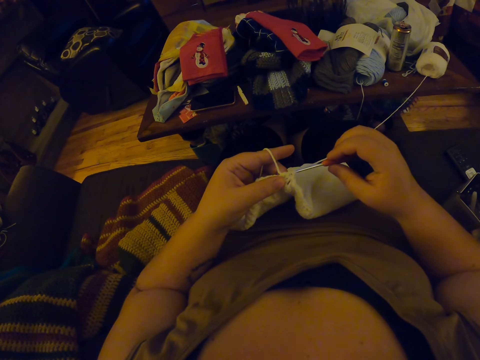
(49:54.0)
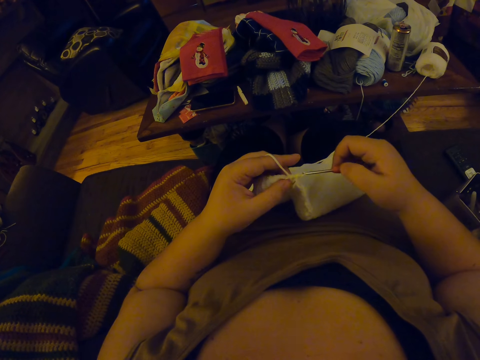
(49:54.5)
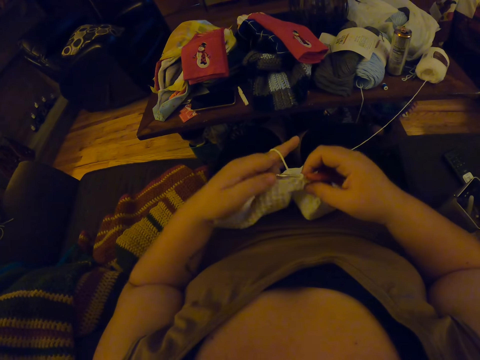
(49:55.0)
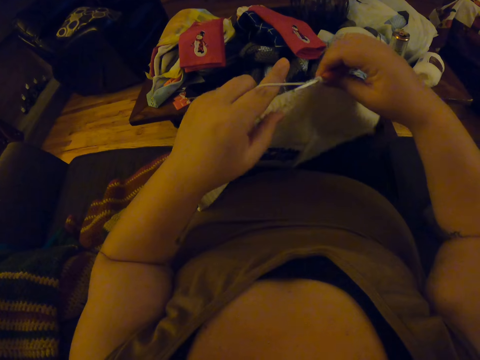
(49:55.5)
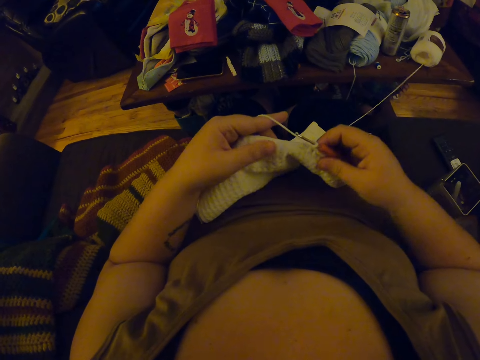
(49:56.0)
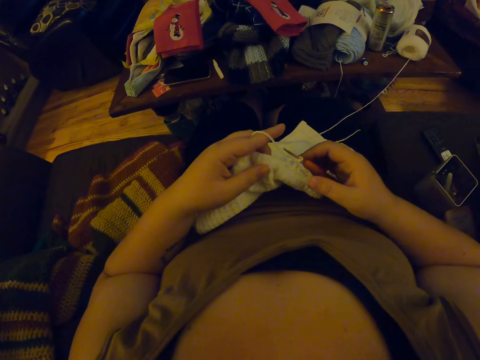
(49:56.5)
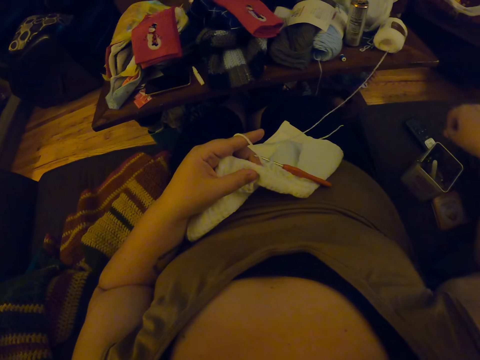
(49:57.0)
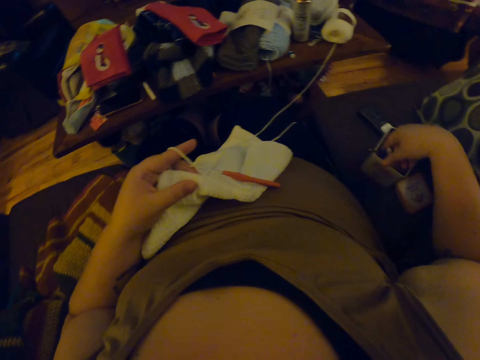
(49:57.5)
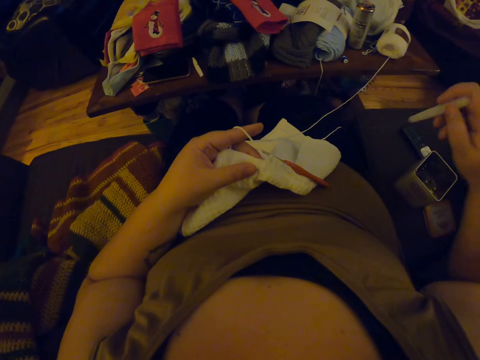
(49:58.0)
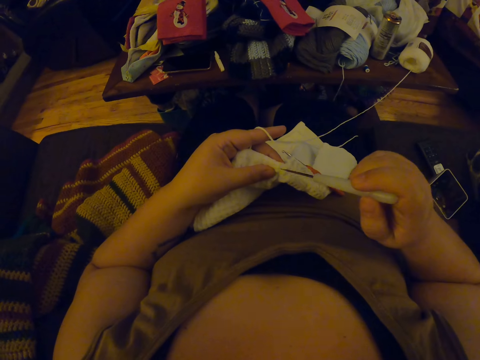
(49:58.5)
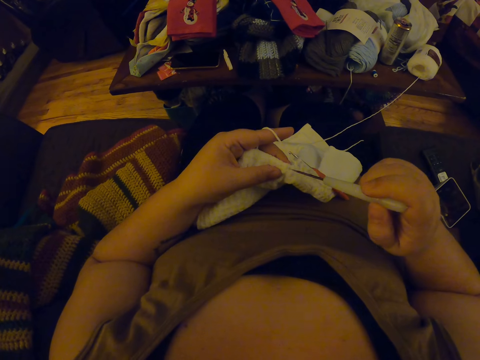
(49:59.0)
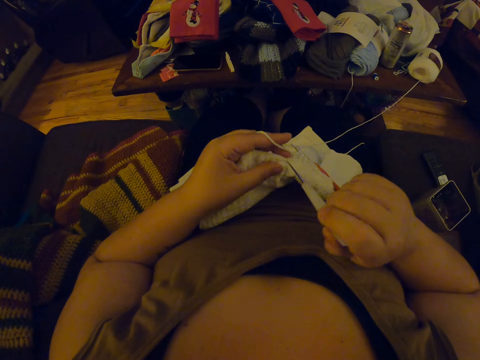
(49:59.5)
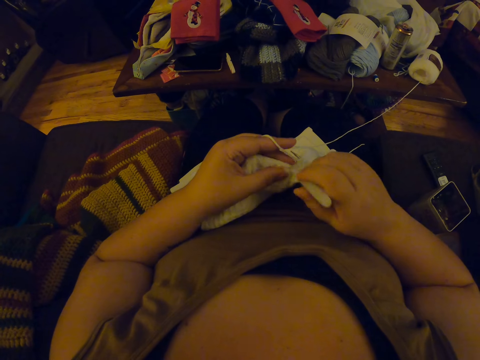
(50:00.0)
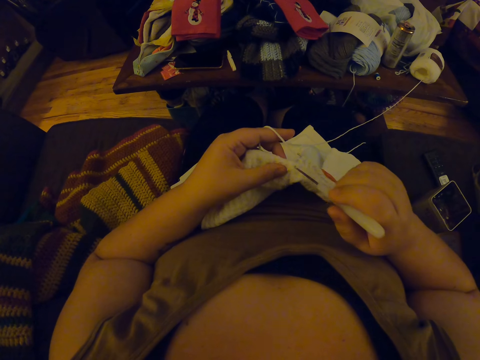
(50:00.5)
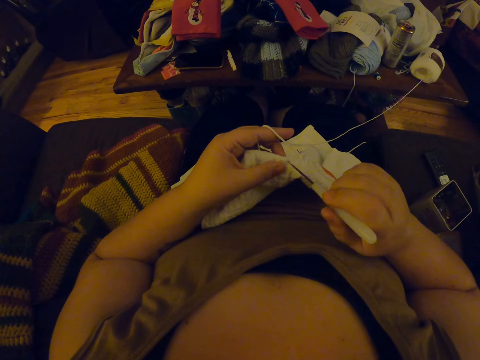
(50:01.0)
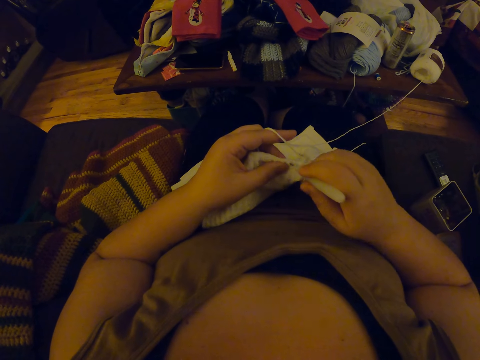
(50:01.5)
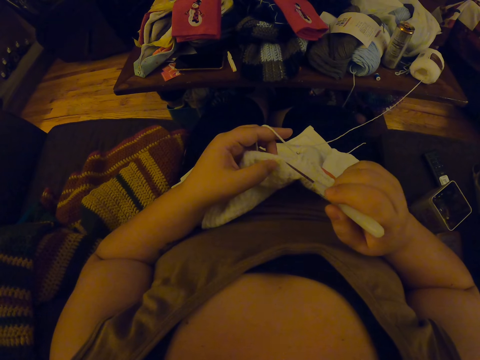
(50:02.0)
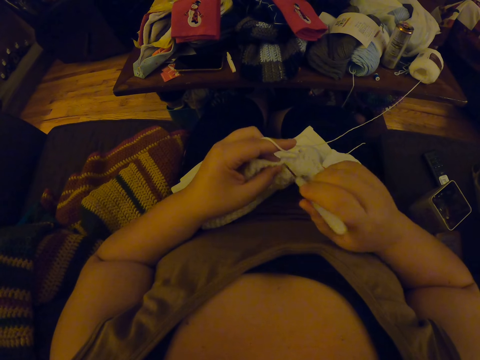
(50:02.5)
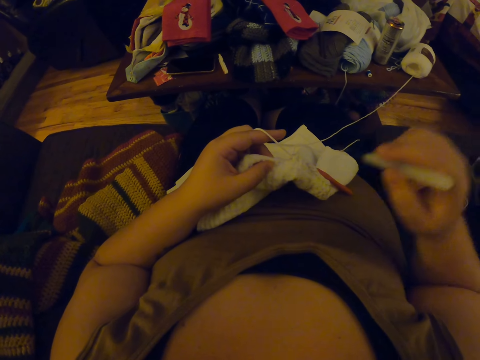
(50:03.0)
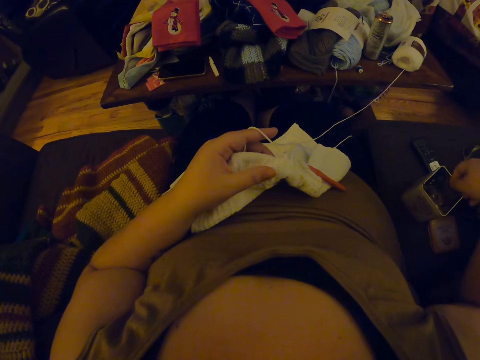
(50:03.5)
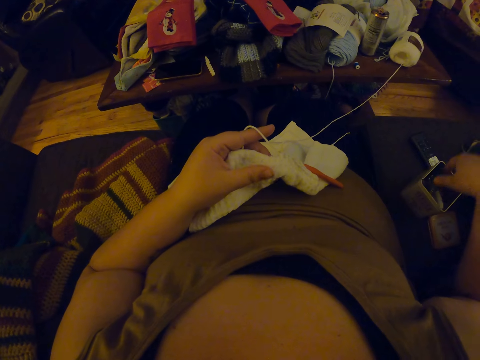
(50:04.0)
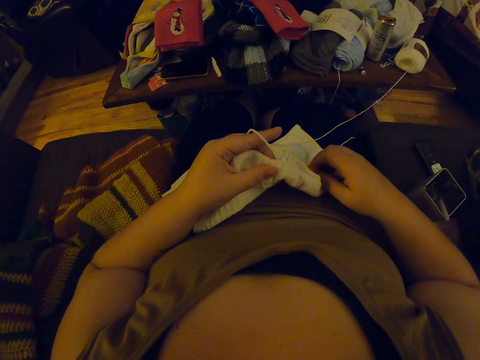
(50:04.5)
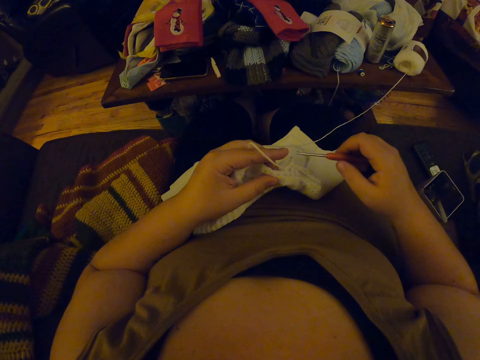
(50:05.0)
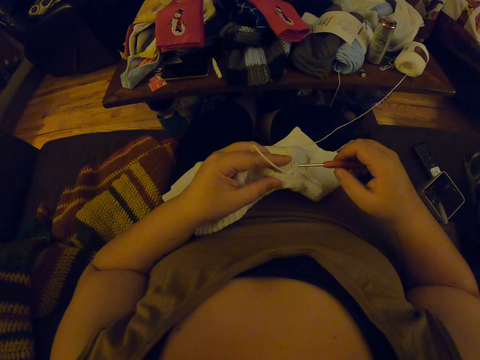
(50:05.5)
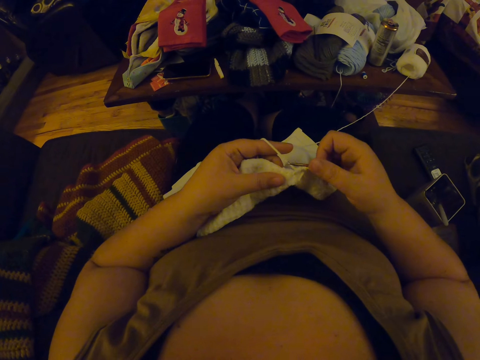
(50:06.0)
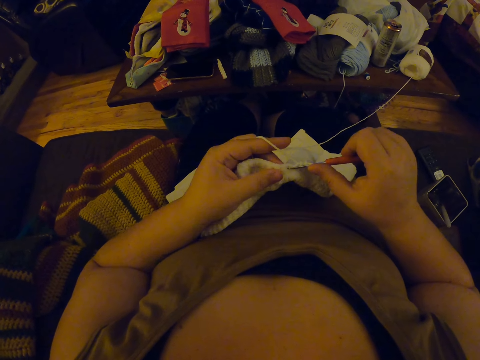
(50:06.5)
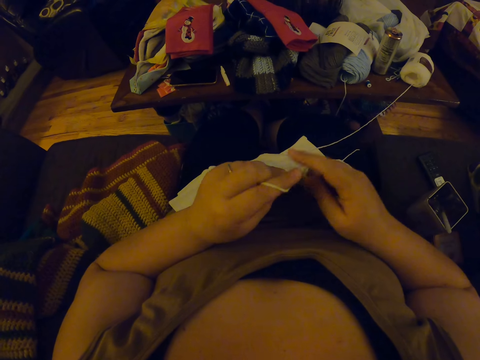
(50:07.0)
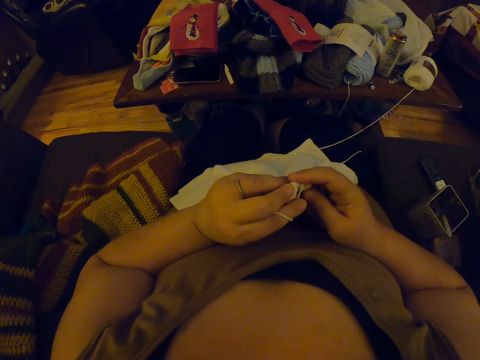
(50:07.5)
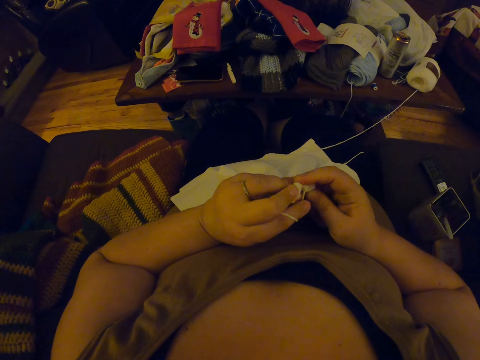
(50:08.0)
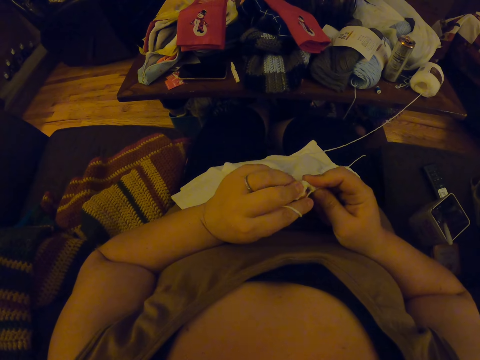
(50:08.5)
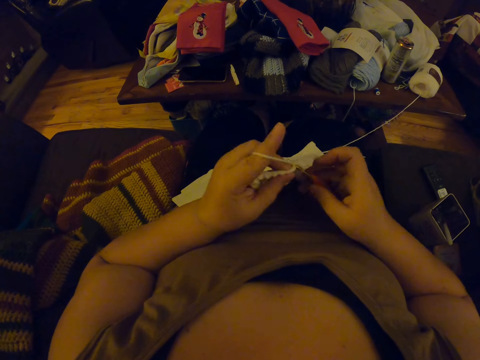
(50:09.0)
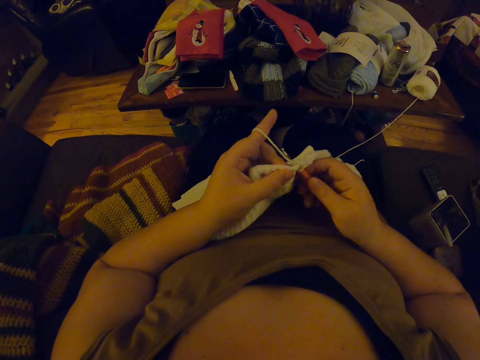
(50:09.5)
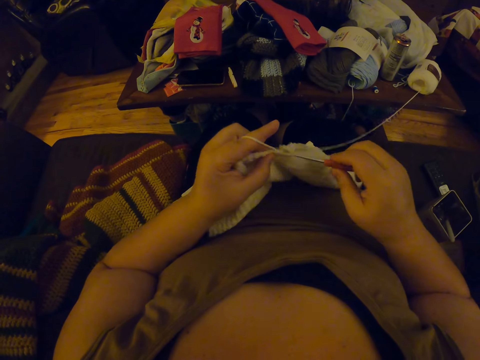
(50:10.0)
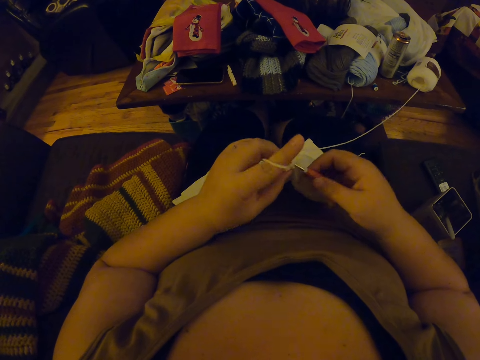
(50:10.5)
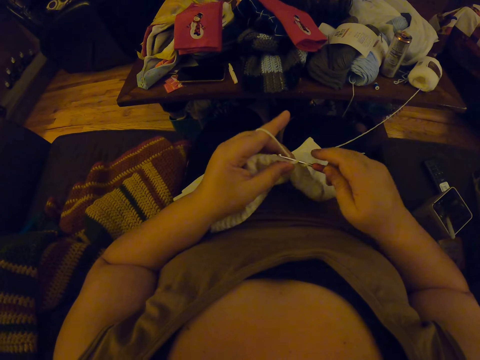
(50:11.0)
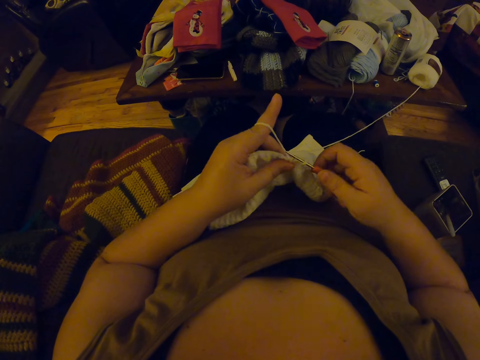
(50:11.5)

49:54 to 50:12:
The camera wearer straightens the fabric. They crochet the fabric. They pick a crochet pin or awl from a can. They punch the fabric with the awl. They put down the awl. They pick the crochet. They crochet the fabric. They scrub the fabric. They crochet the fabric.

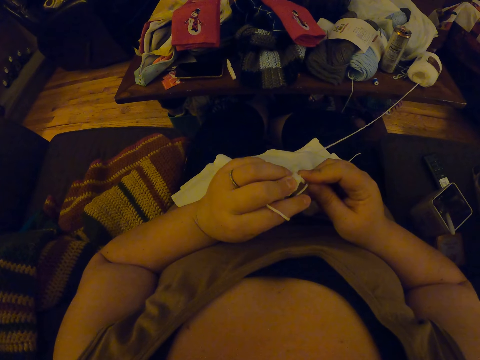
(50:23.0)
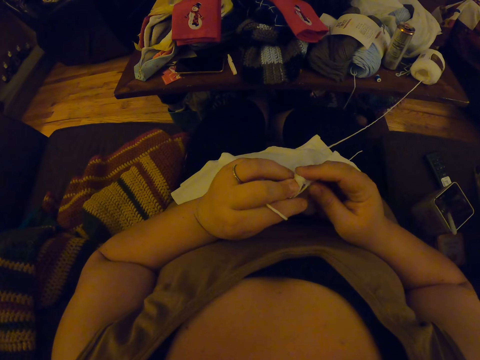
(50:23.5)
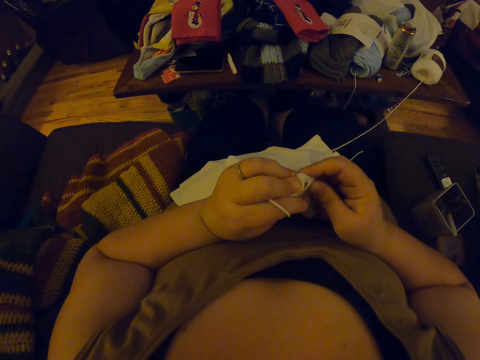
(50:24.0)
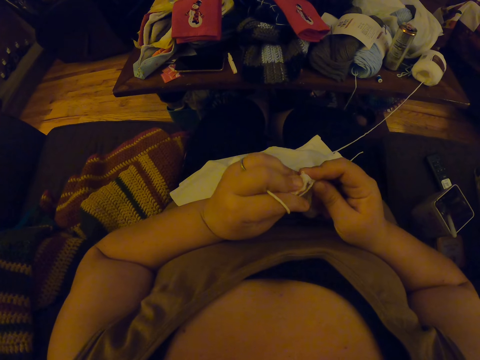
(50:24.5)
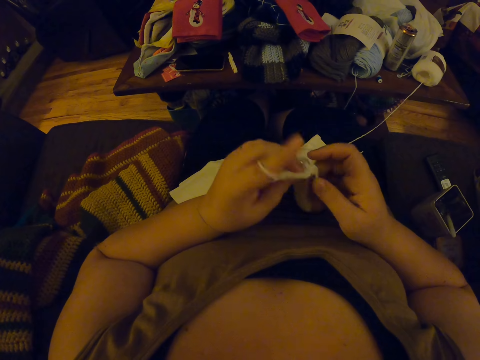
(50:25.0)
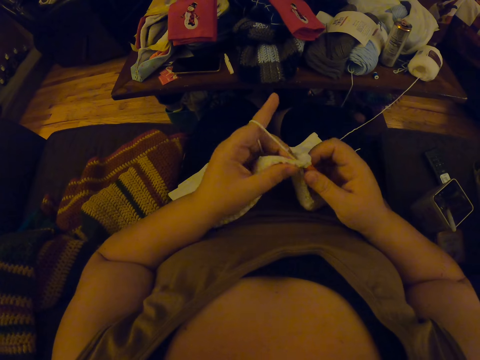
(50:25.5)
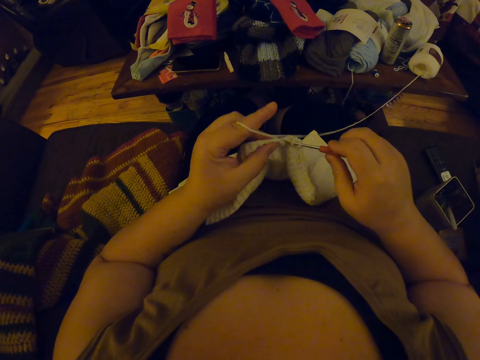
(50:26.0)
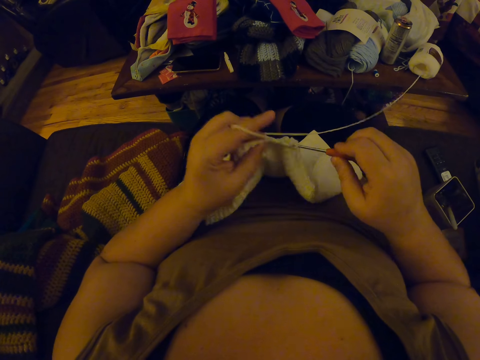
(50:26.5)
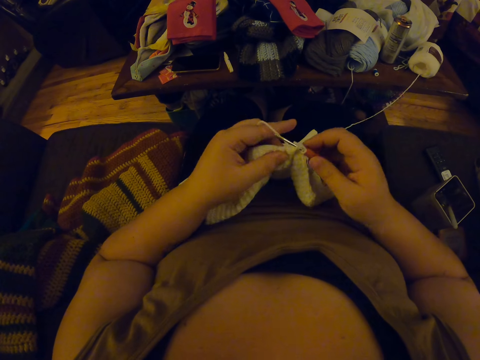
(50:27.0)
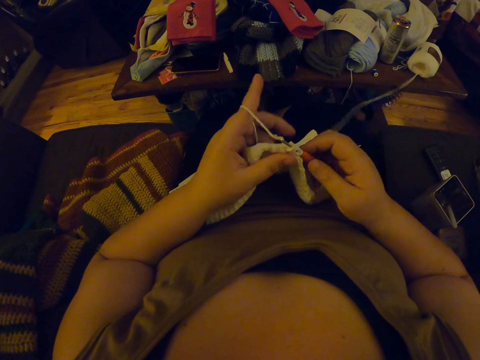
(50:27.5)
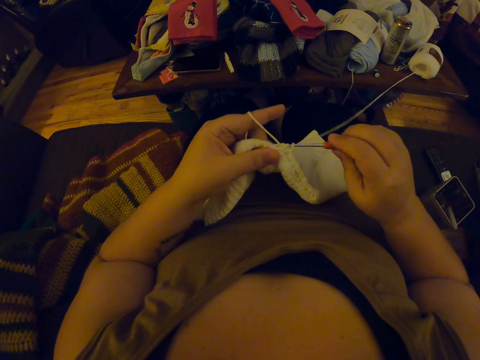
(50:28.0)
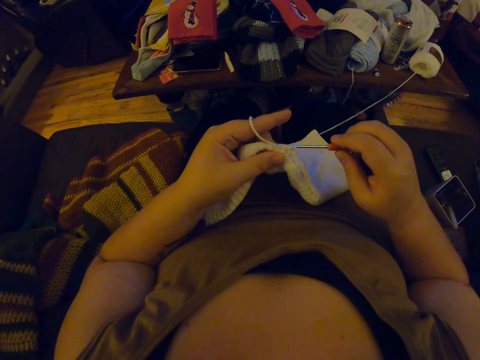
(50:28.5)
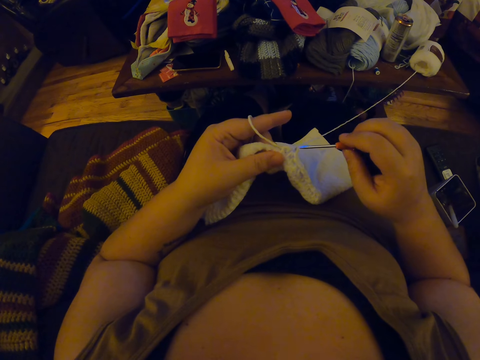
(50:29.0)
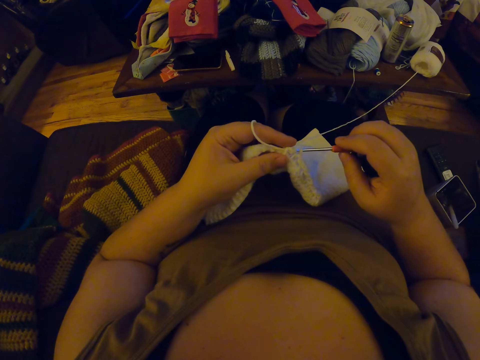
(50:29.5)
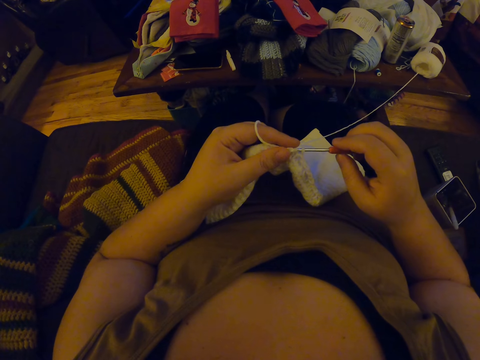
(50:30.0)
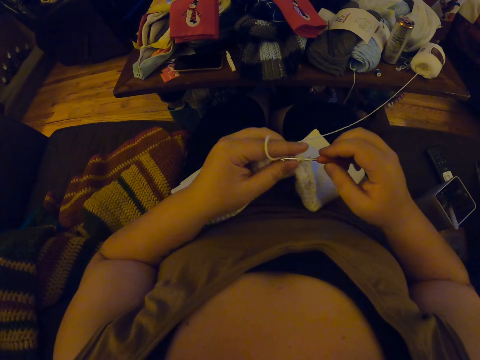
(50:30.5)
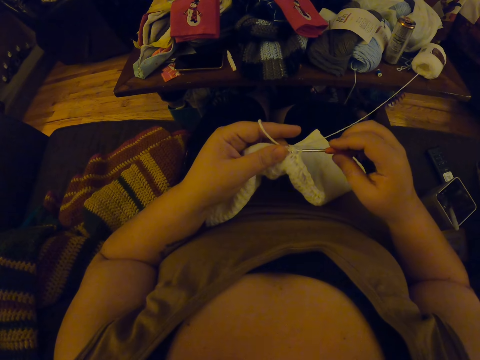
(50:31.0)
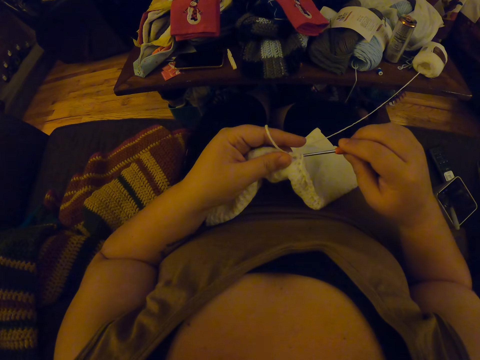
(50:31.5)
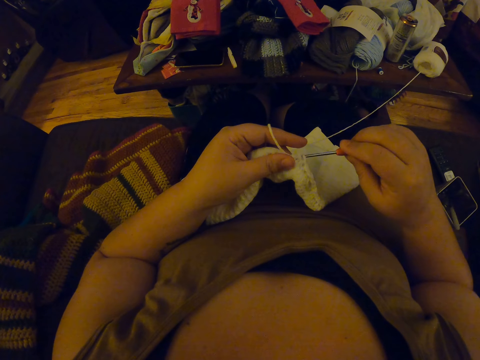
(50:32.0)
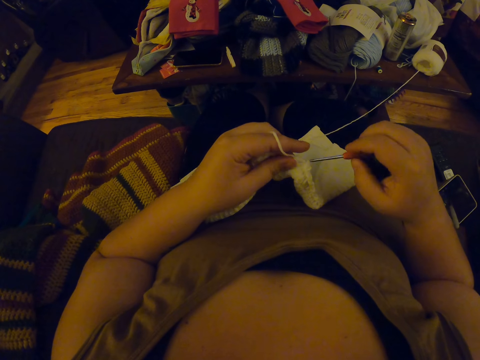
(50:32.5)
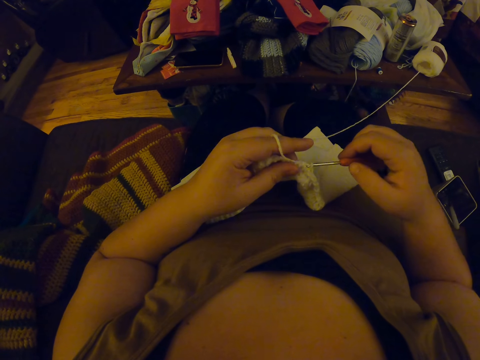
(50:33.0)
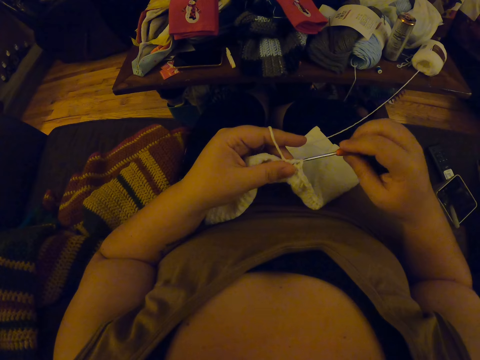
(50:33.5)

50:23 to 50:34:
The camera wearer scrubs the fabric. They crochet the fabric.
